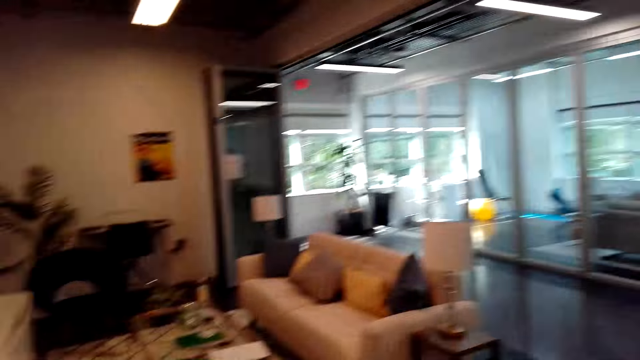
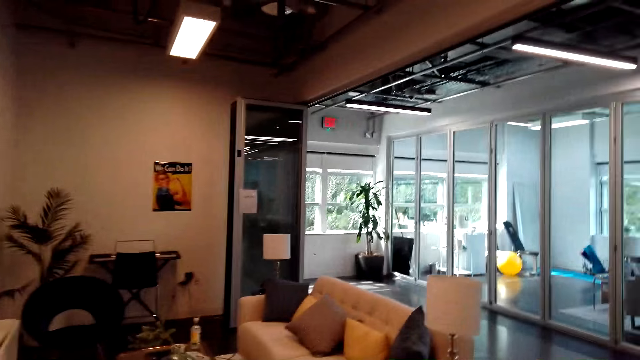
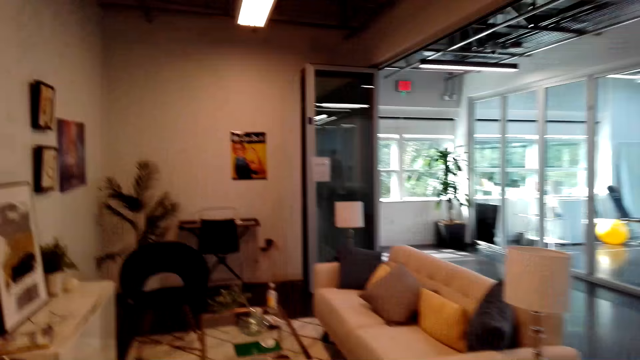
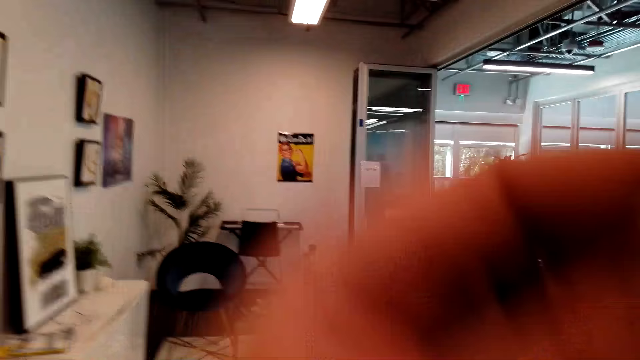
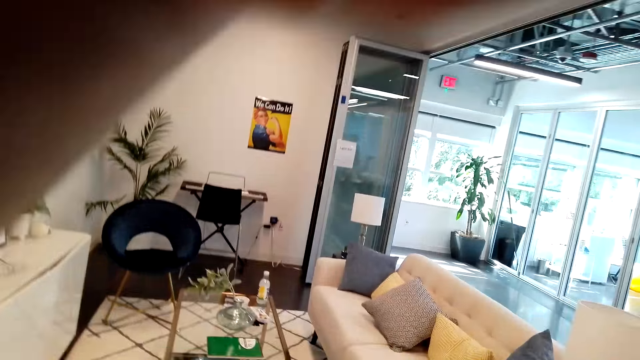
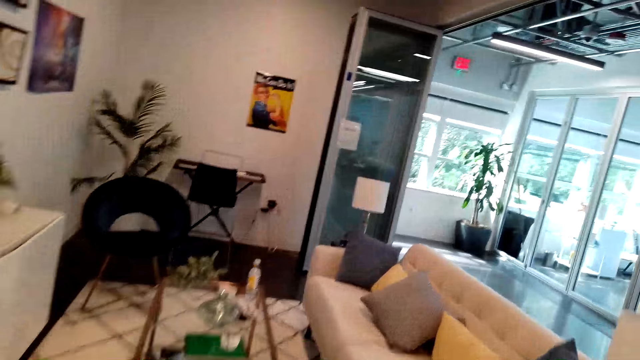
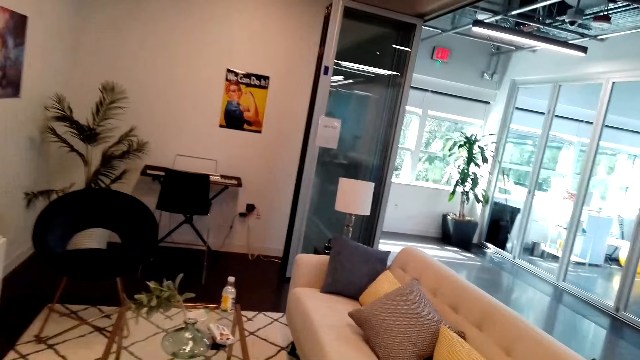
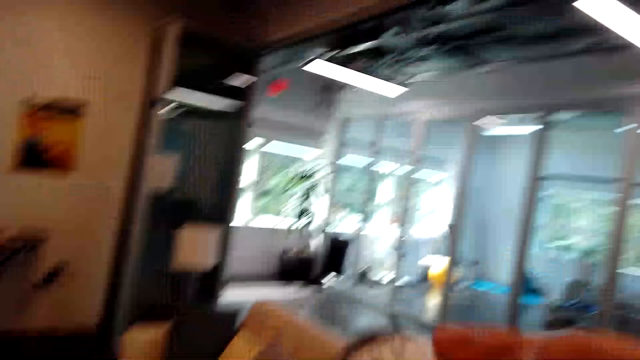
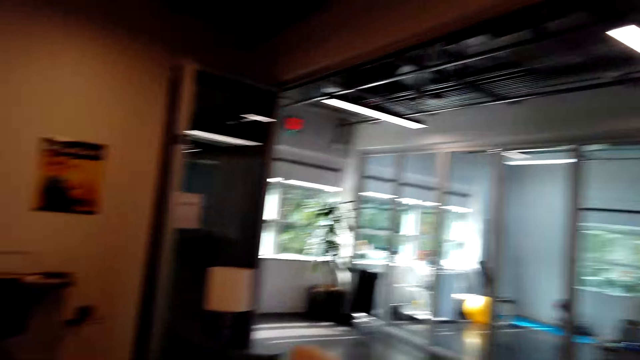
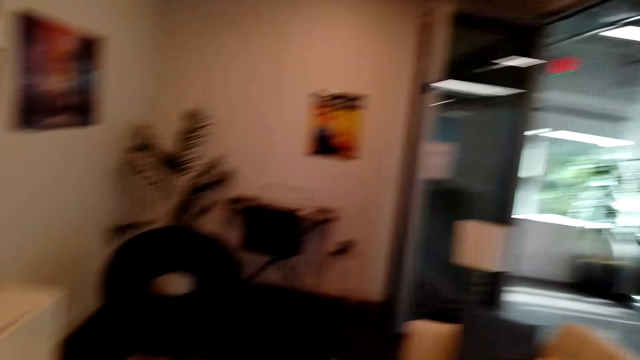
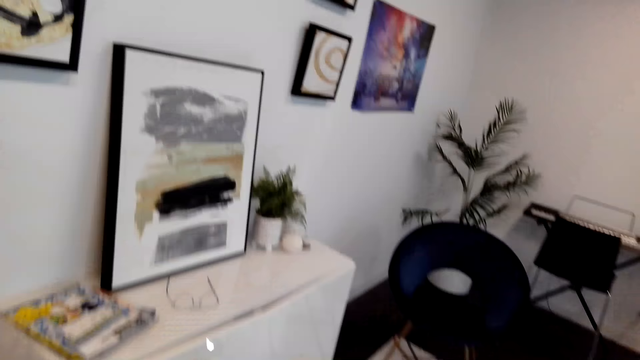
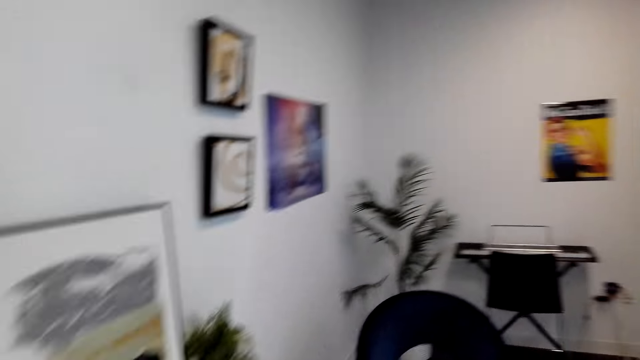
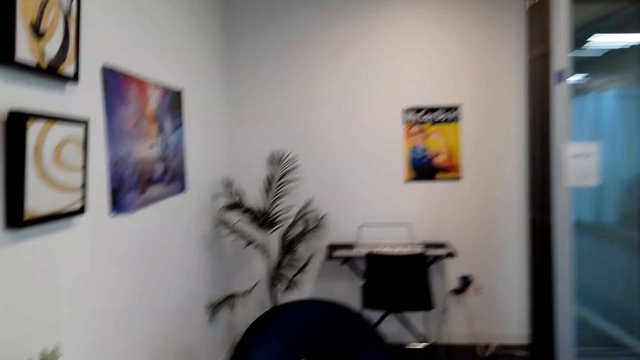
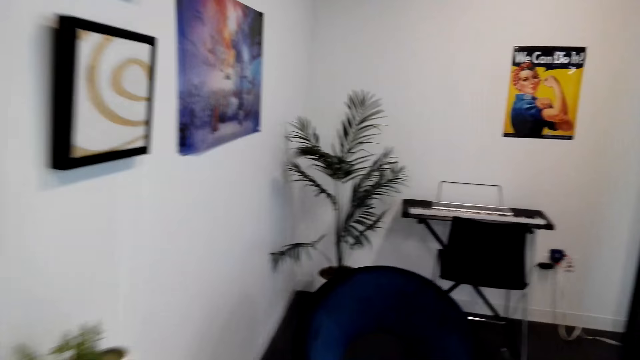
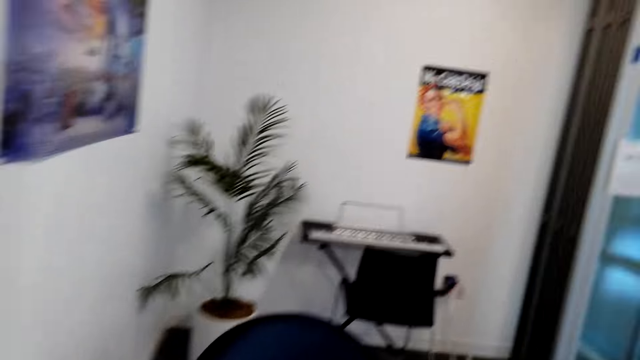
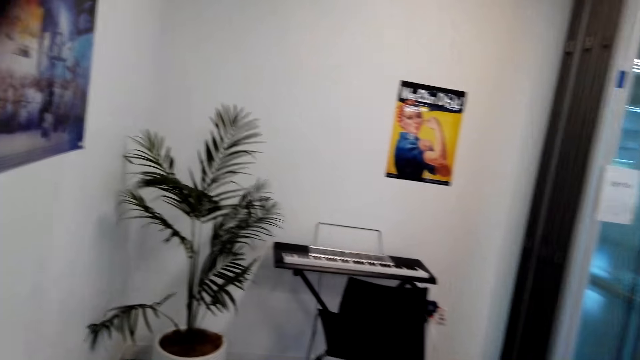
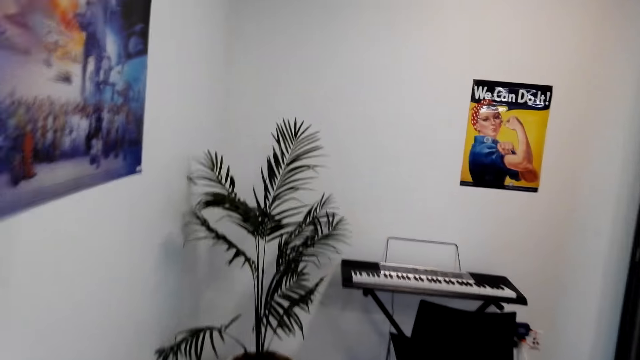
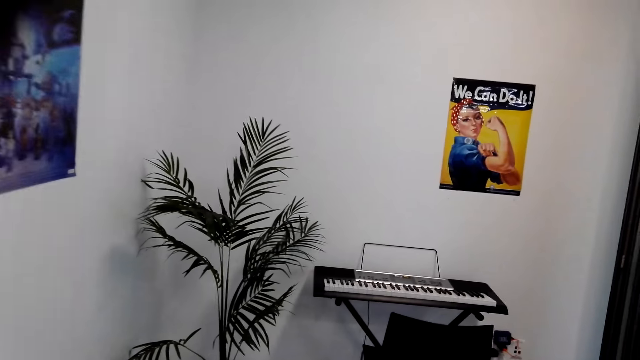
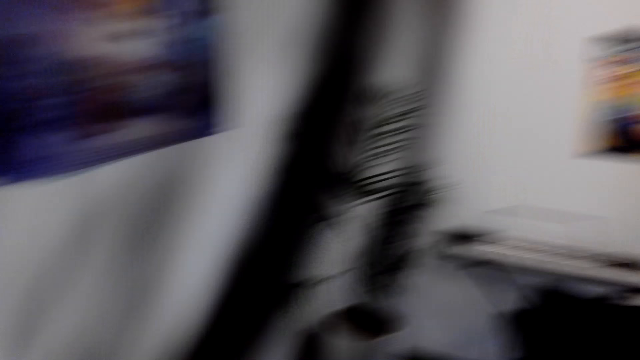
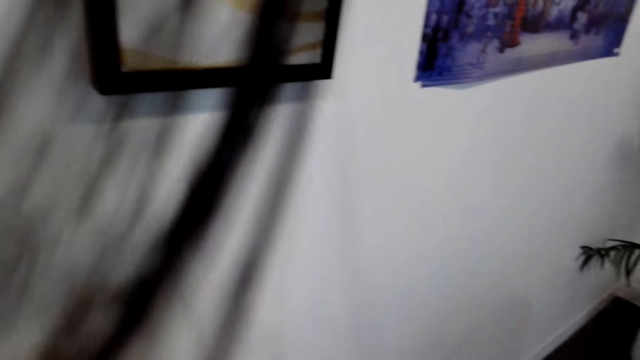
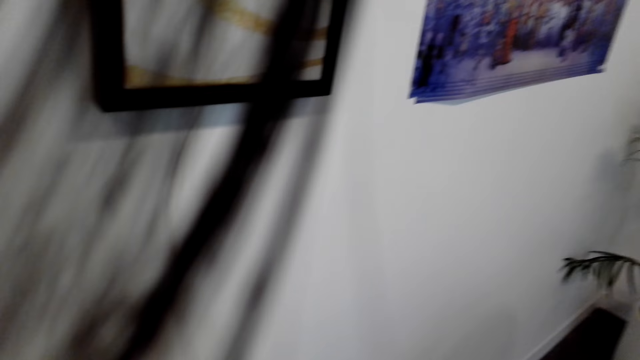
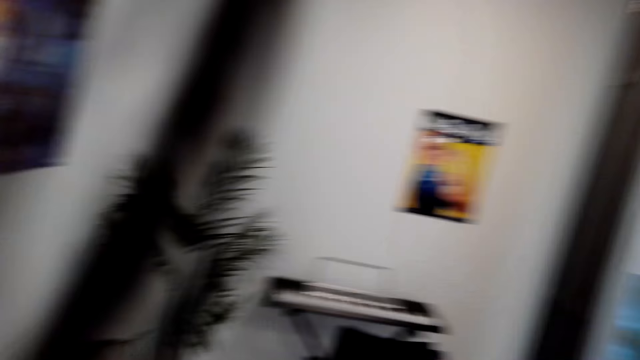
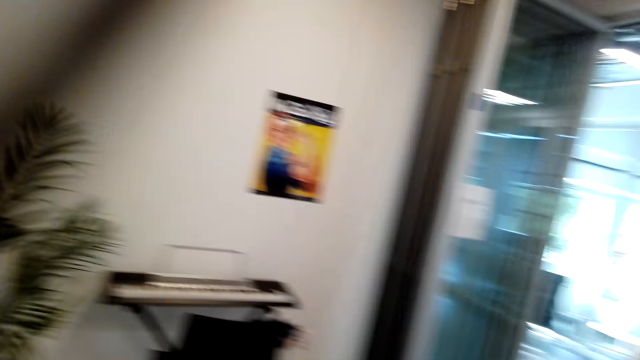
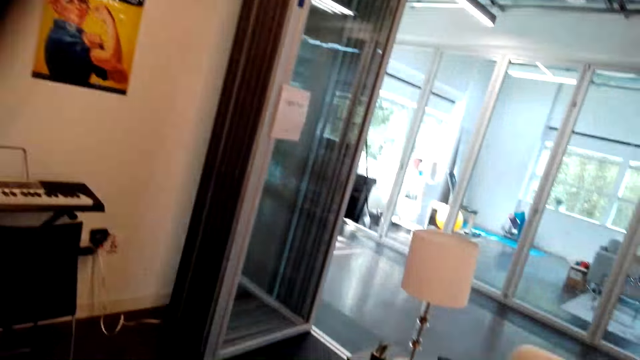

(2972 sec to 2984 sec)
The camera wearer adjusts the camera. They walk in the living room. They walk around. They look at the picture frame.

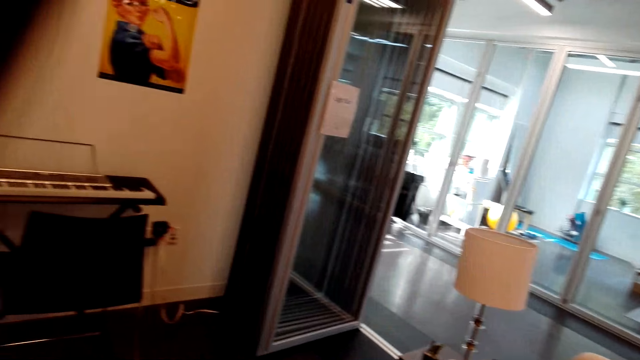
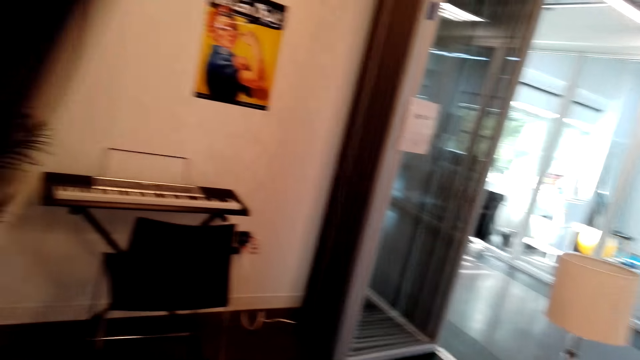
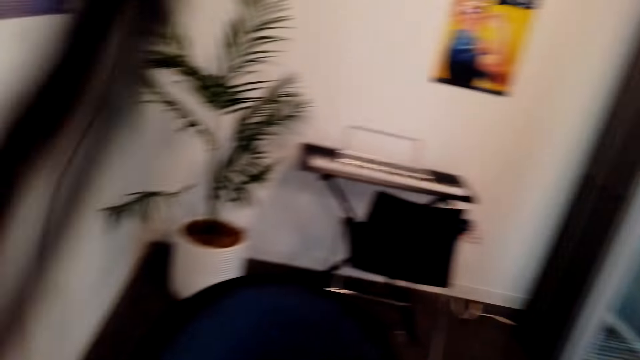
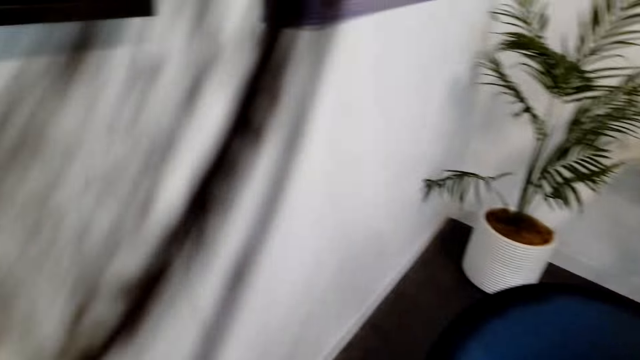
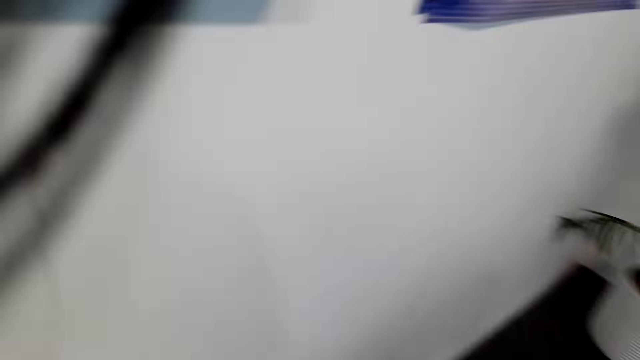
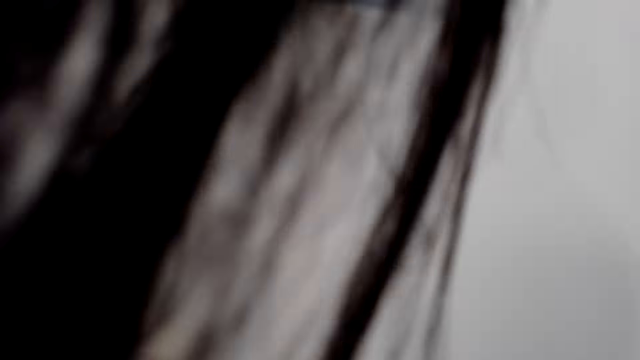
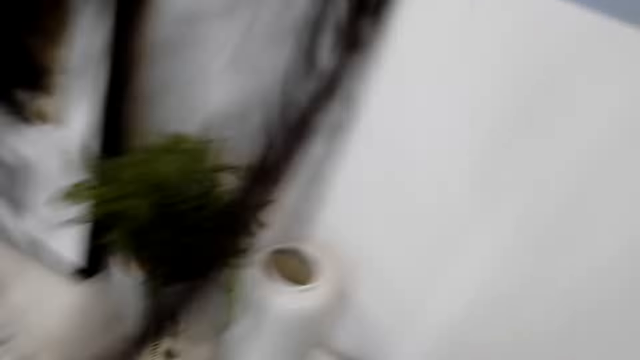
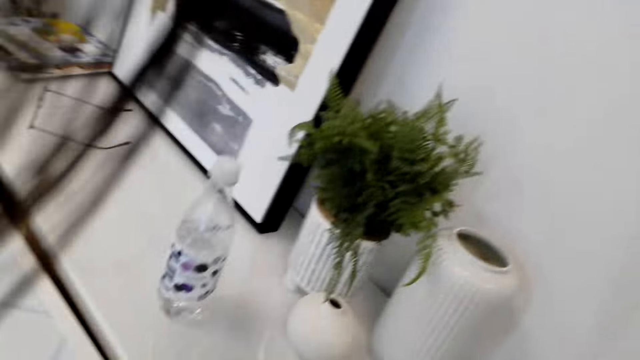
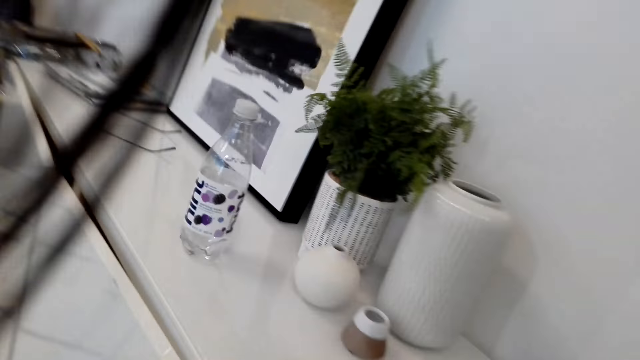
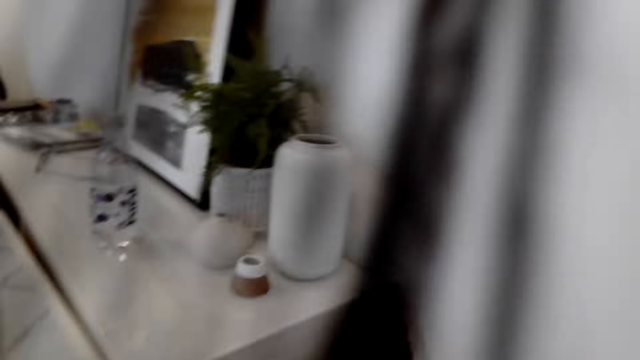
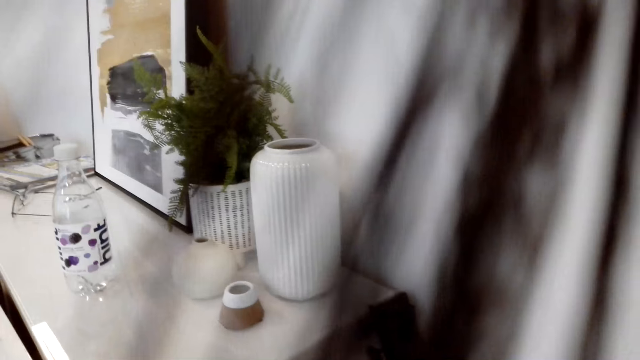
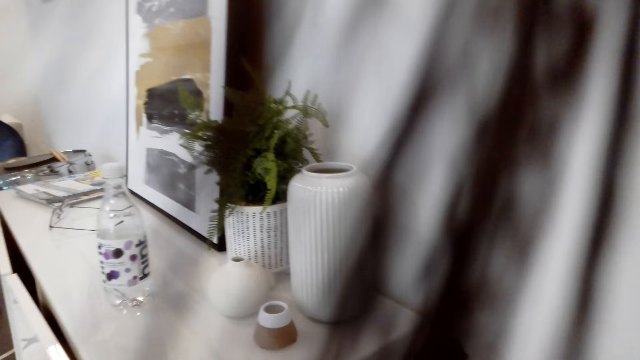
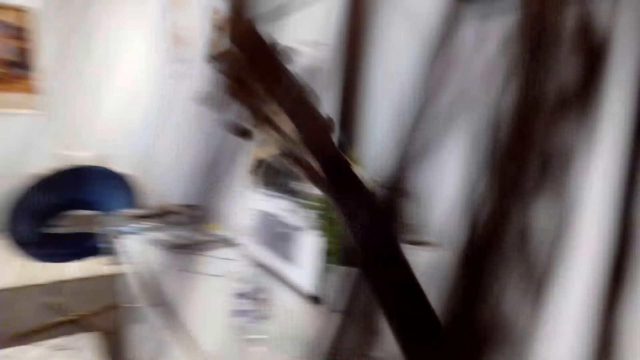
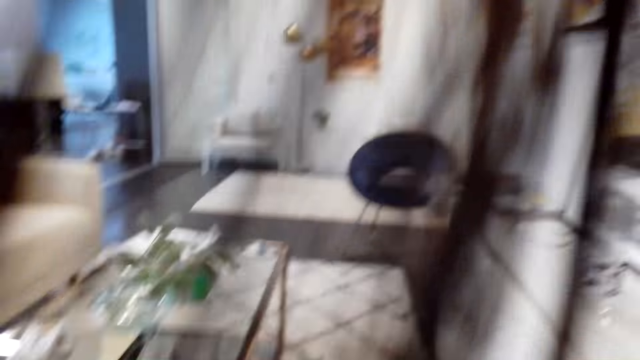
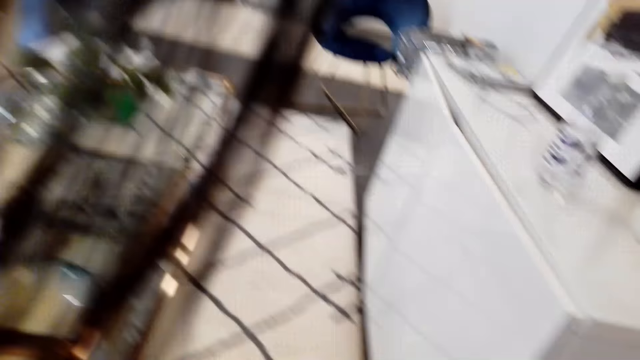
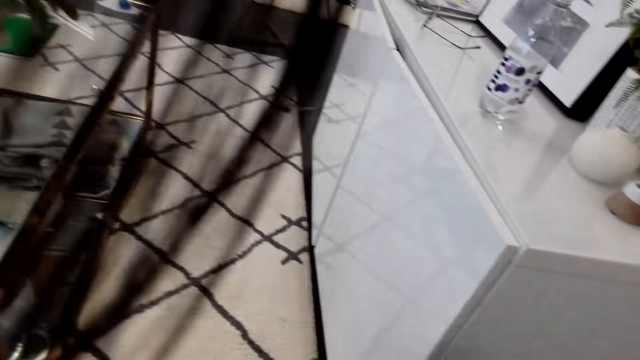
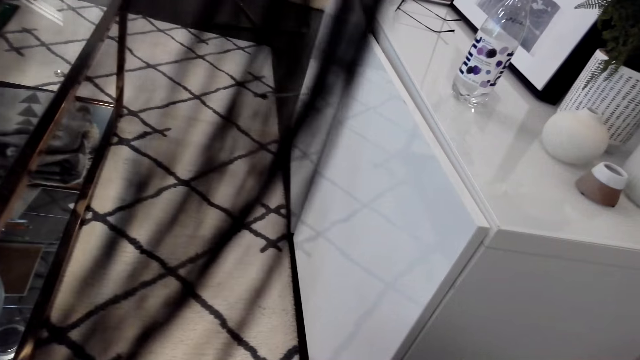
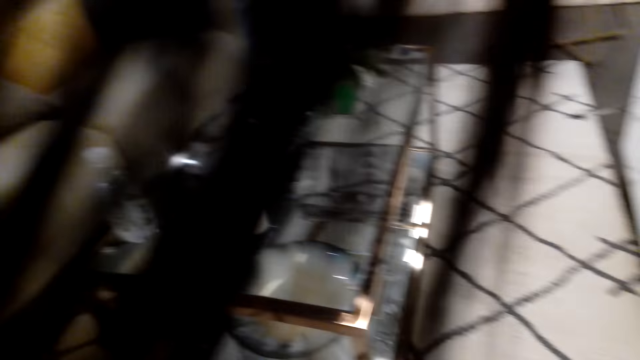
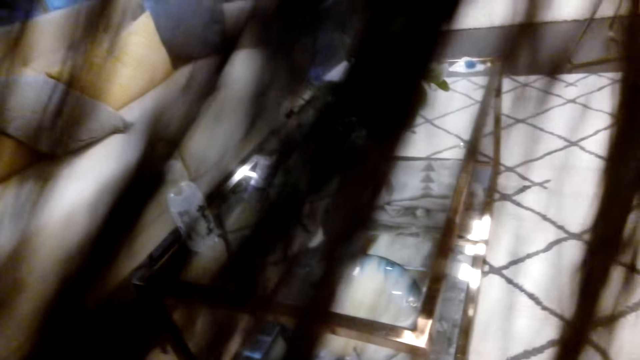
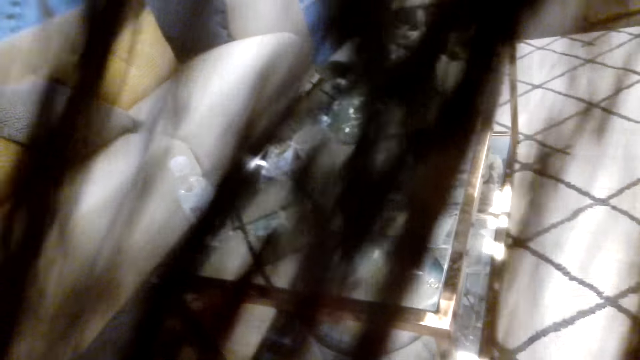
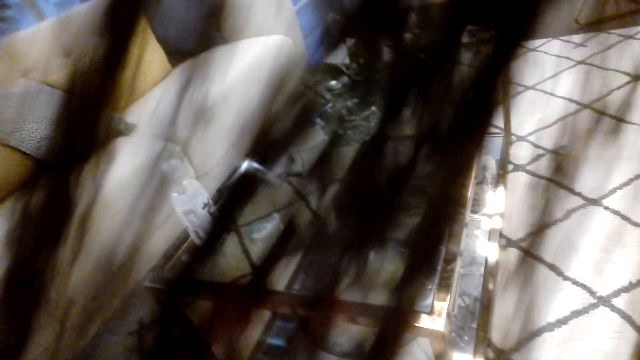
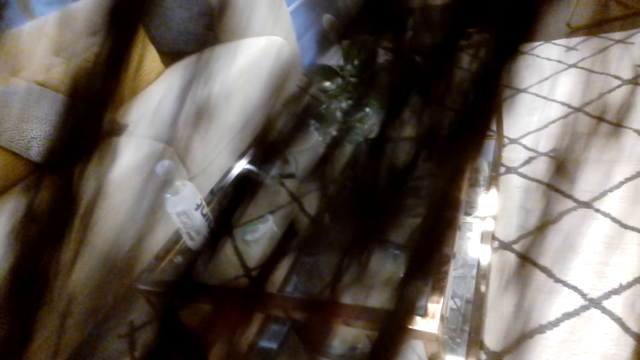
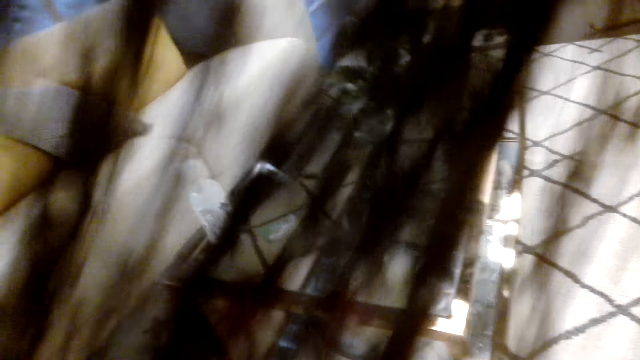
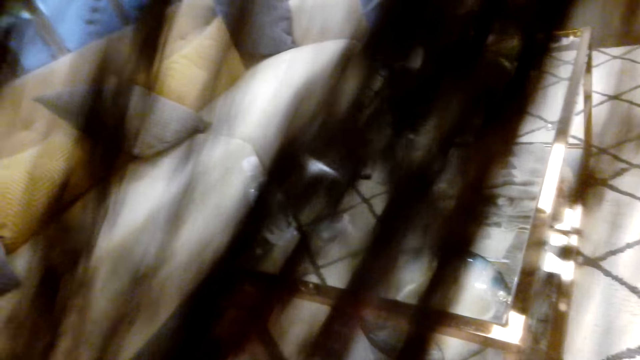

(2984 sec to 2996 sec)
The camera wearer sits down. They pick up the guitar from the floor and play the guitar.
